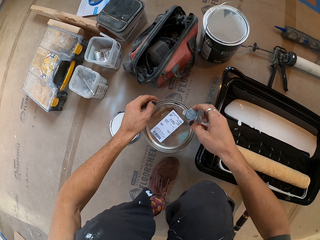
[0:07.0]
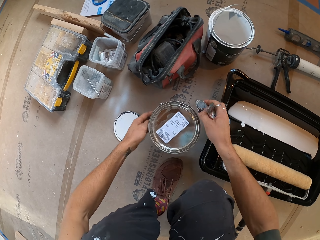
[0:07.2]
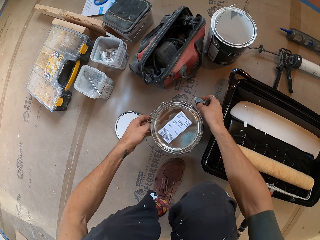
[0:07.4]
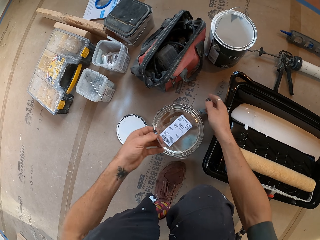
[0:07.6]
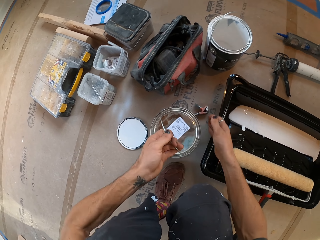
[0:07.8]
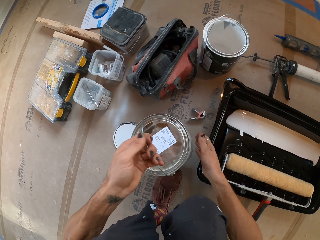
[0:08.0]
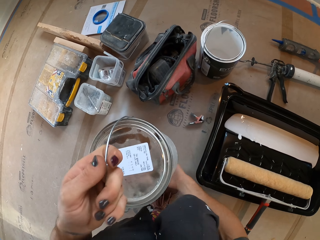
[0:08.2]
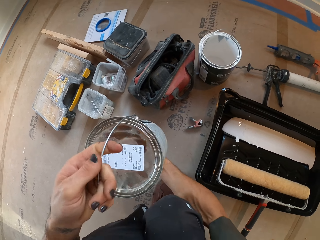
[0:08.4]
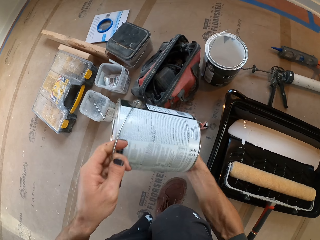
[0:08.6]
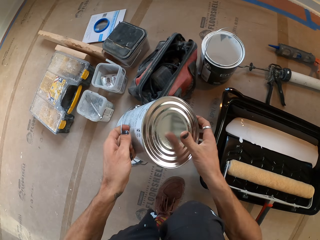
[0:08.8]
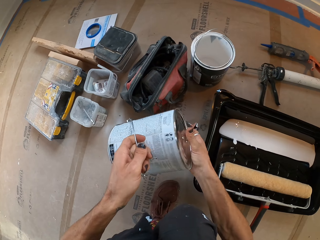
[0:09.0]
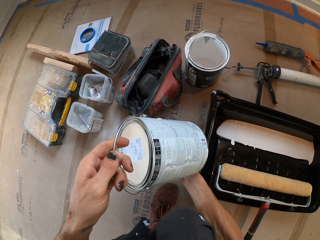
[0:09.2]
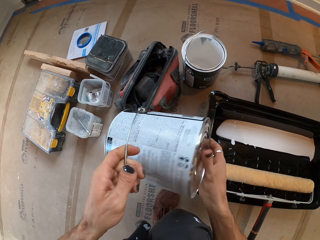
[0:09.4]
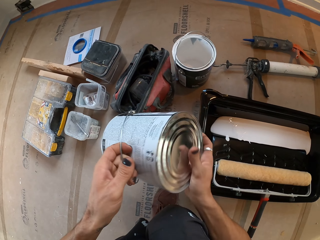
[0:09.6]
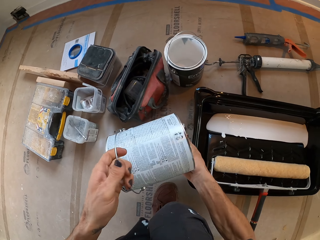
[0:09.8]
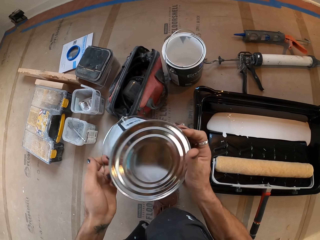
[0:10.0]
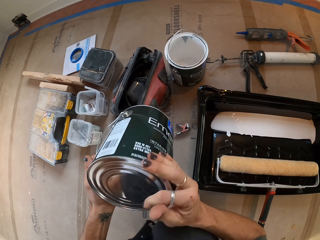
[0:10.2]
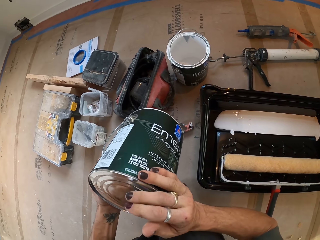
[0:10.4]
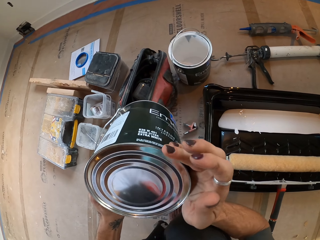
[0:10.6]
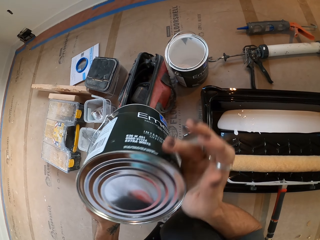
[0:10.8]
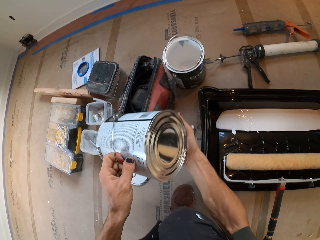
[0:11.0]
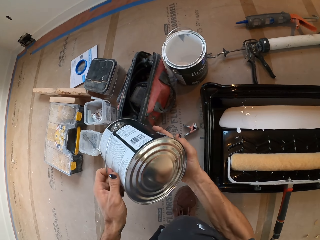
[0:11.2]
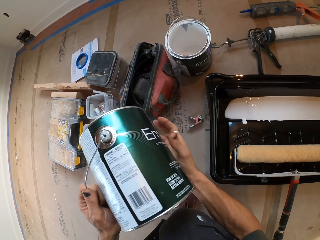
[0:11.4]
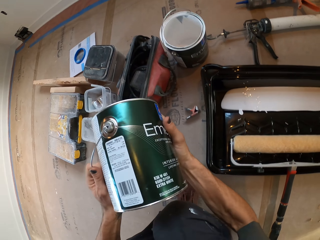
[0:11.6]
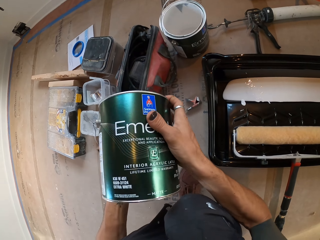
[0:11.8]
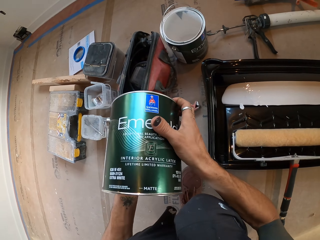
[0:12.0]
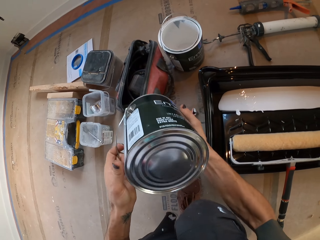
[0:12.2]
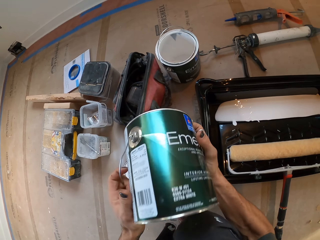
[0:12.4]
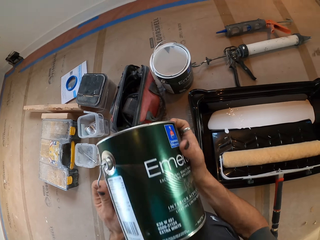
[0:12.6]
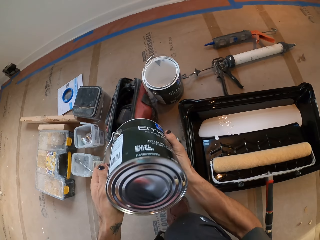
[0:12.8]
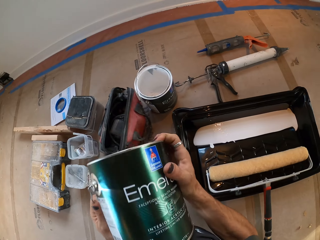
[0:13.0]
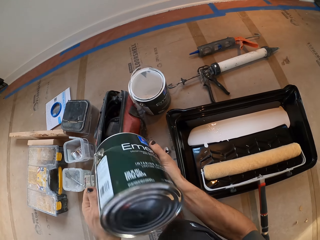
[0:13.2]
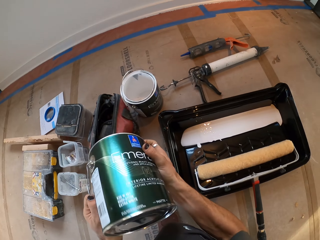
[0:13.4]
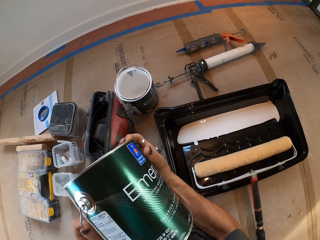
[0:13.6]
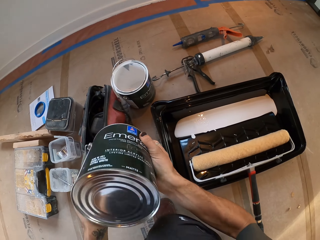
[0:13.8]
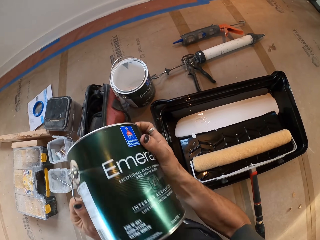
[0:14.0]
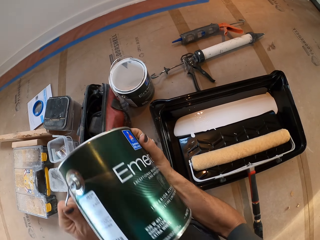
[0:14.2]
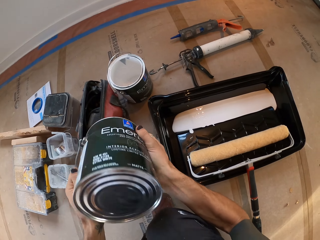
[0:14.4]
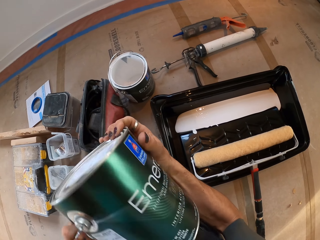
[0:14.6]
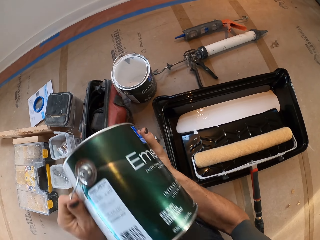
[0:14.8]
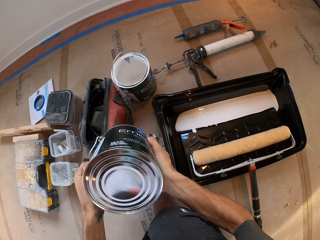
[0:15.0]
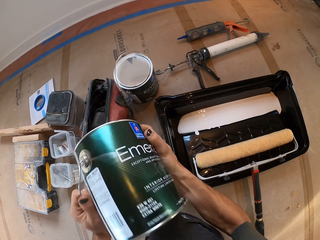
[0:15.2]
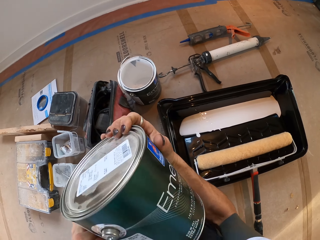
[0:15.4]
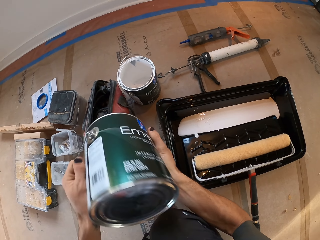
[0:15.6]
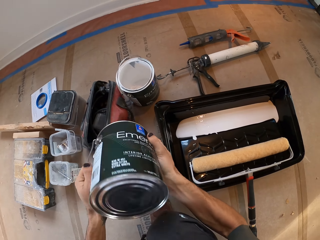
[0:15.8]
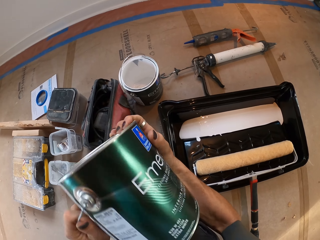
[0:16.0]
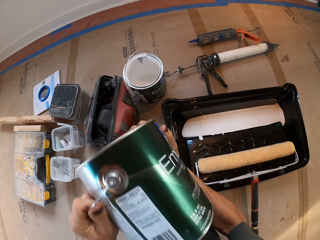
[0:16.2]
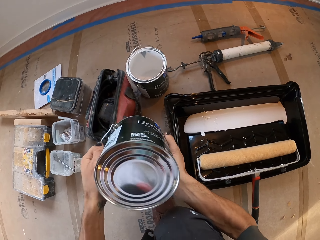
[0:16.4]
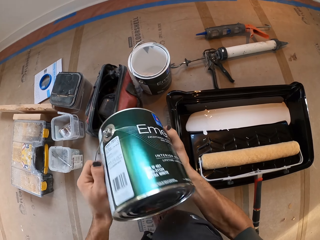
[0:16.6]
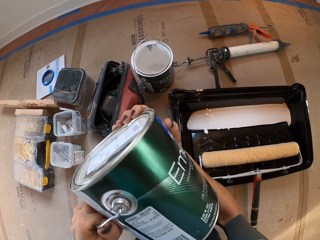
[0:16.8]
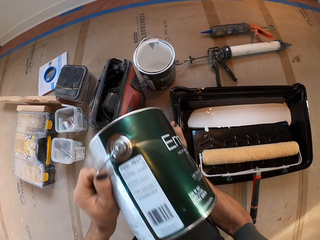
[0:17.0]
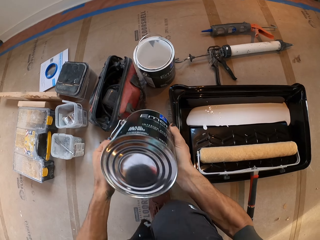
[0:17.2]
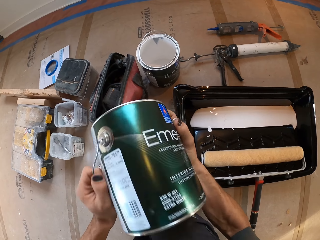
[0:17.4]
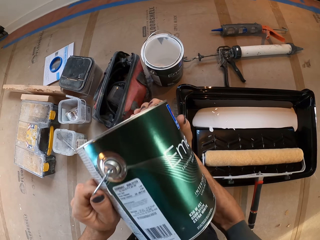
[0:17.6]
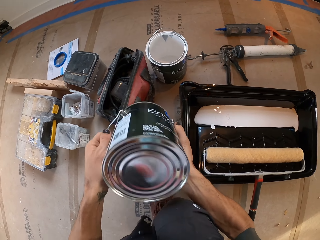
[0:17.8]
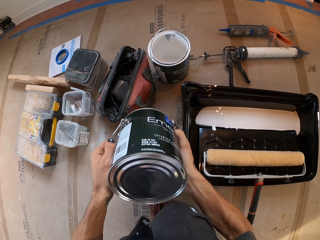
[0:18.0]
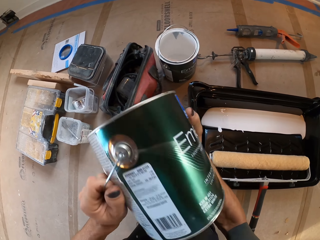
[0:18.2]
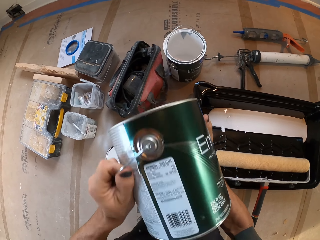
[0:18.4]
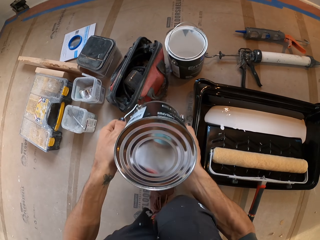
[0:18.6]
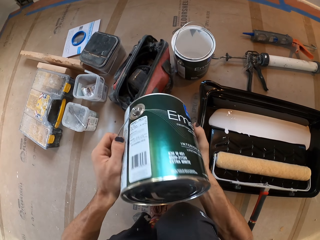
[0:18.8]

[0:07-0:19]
The camera wearer holds a tin. They lift the paint. They put the tin upside down. They shake the paint.

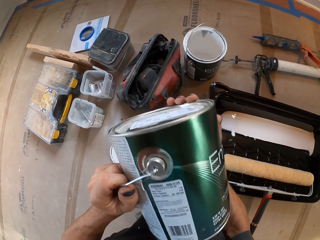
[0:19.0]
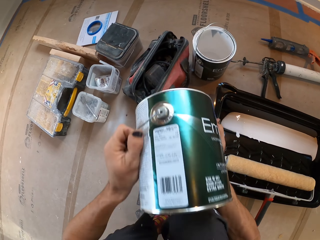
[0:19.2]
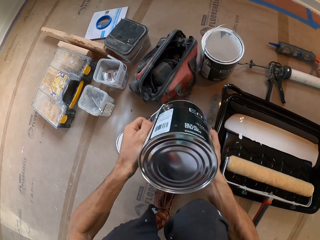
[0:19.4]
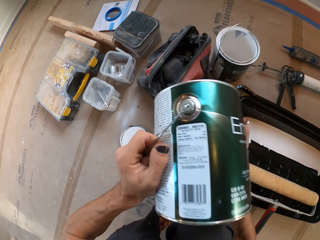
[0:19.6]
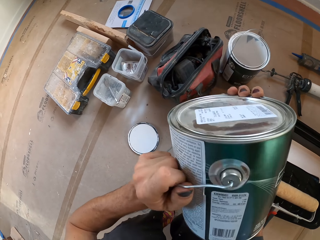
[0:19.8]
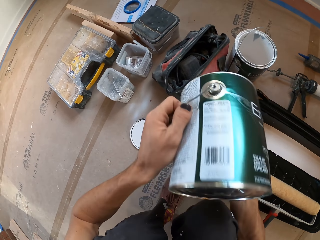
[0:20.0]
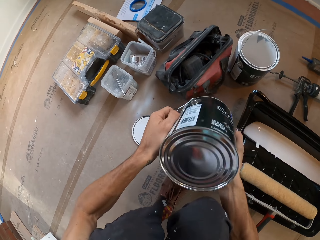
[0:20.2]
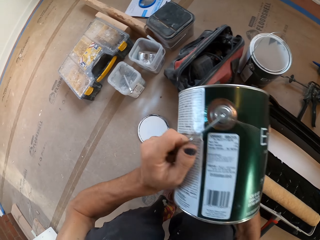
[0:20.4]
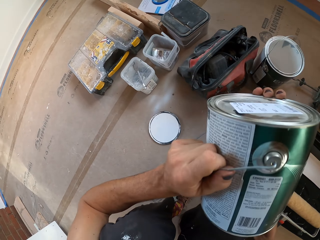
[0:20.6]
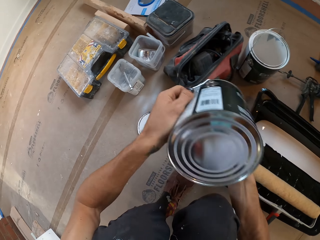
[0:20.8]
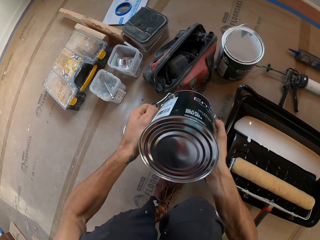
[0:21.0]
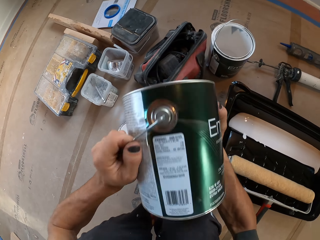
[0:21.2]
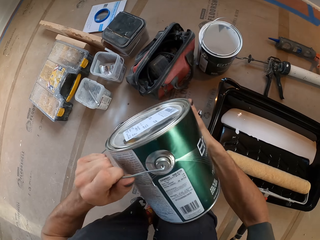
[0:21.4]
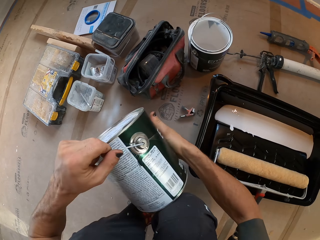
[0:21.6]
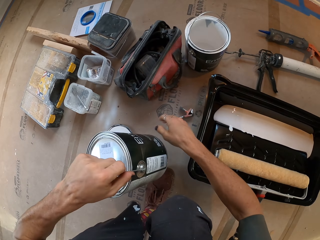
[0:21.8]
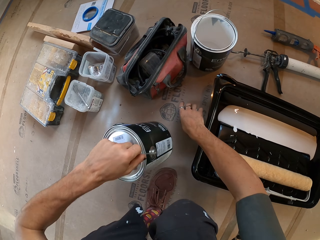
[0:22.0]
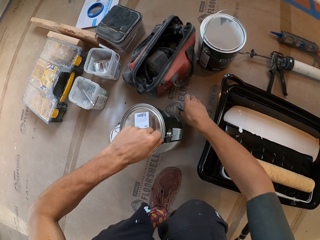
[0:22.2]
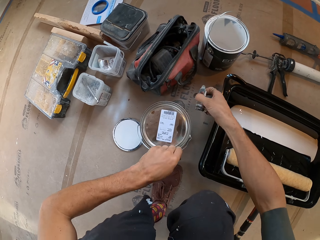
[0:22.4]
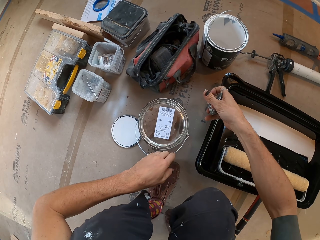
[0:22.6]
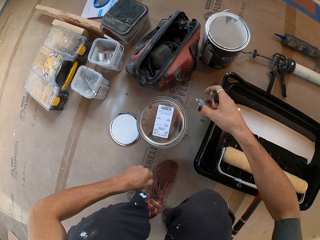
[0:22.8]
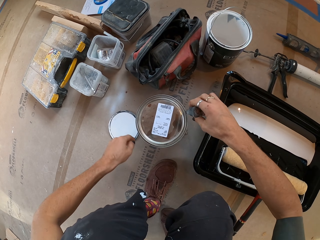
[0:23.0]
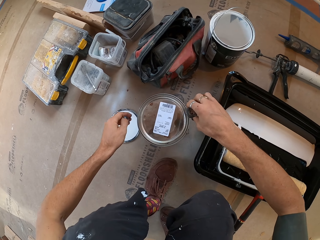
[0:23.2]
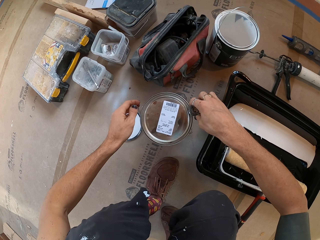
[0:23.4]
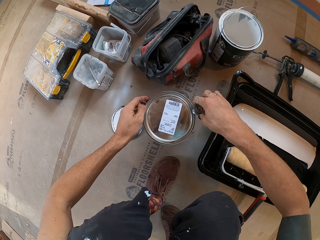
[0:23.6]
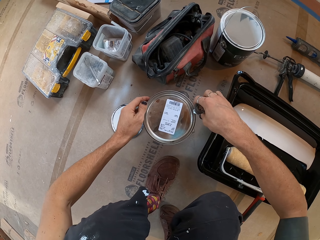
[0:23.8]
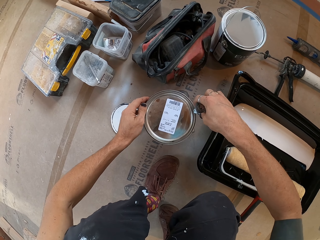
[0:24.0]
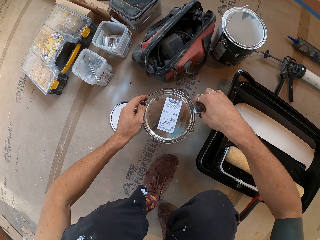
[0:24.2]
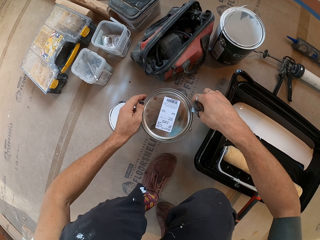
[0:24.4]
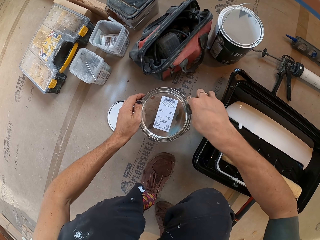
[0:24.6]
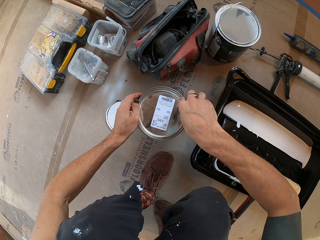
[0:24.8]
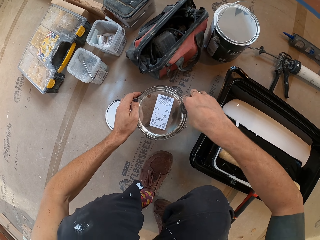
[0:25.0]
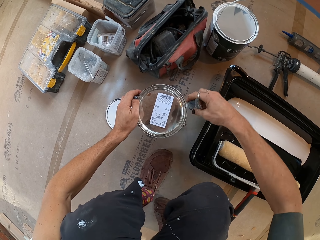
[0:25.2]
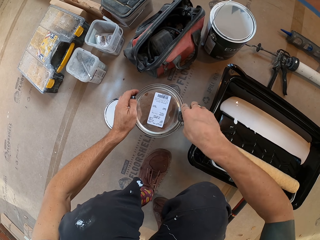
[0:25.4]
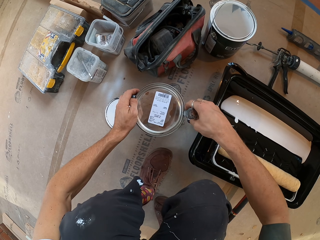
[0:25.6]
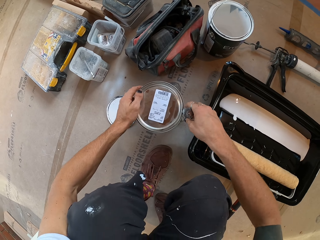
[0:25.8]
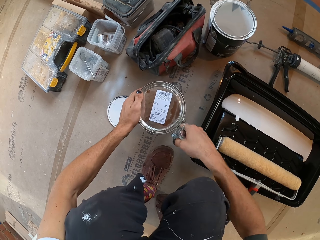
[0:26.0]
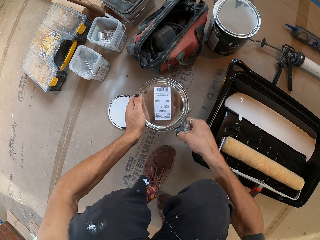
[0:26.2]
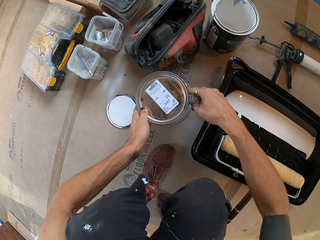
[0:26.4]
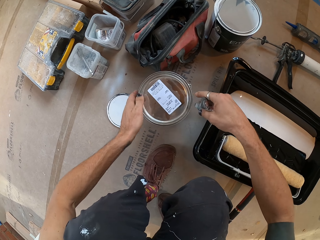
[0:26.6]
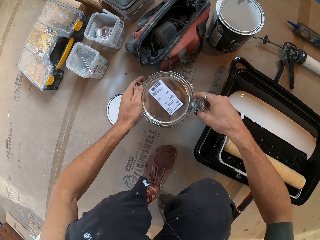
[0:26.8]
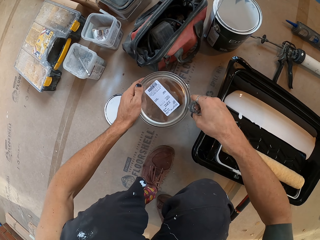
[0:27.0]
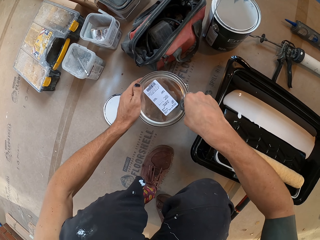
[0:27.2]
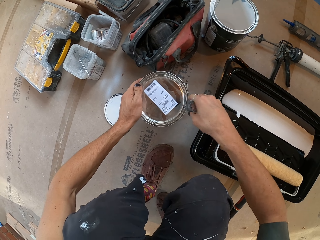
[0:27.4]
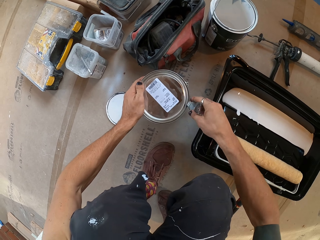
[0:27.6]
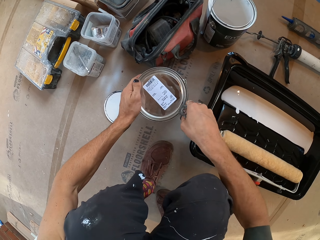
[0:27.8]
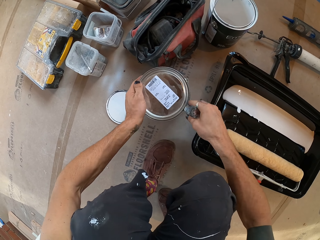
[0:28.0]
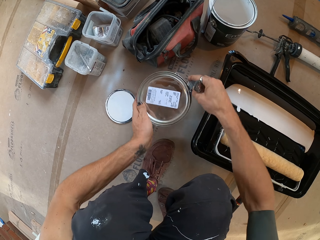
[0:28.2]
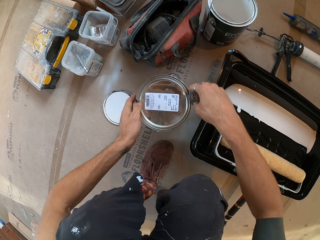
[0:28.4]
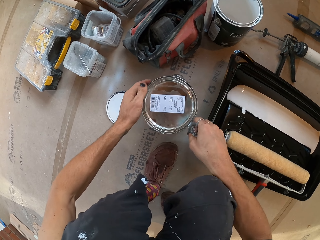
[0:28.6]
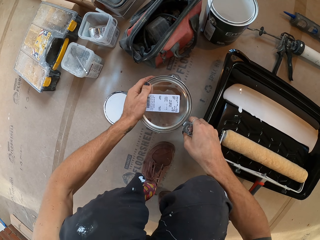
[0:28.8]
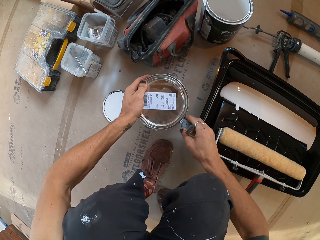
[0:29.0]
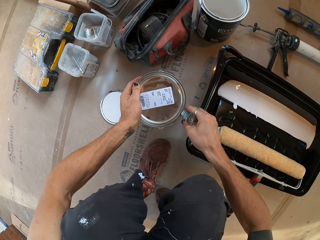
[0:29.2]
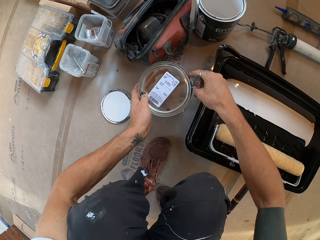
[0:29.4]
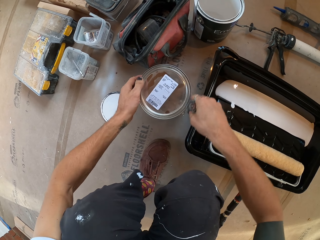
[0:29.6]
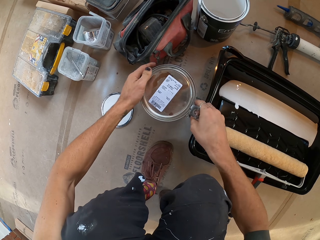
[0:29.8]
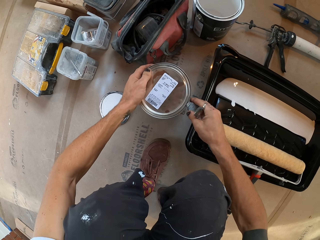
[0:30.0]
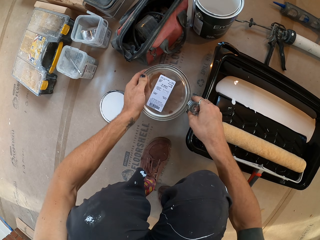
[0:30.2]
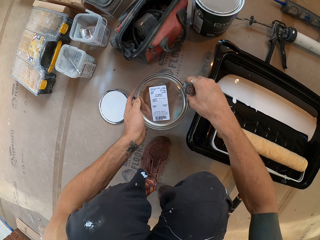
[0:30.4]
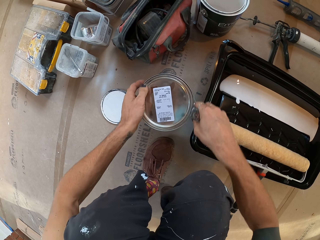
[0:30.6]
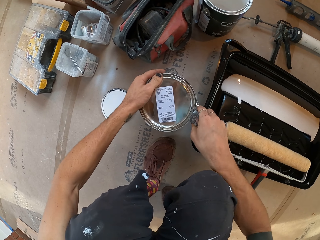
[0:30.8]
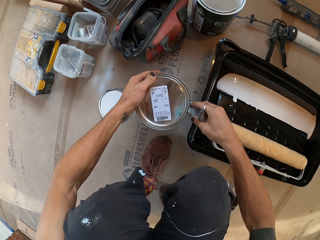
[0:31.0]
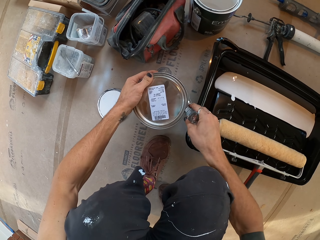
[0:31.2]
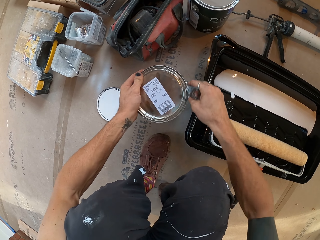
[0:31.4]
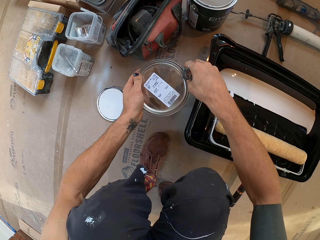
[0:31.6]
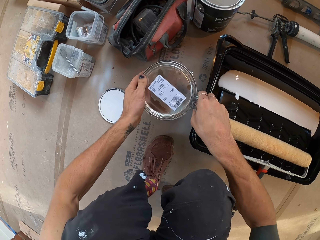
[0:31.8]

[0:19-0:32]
The camera wearer picks up the opener. They put the paint on the floor. They hold a wall paint brush. They try to open the paint.
